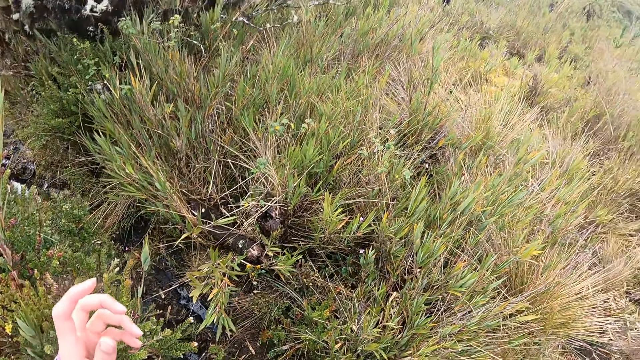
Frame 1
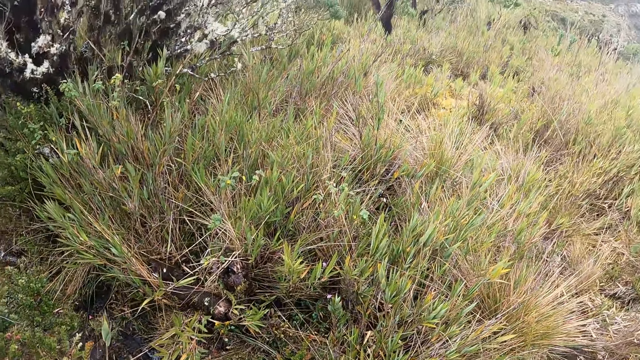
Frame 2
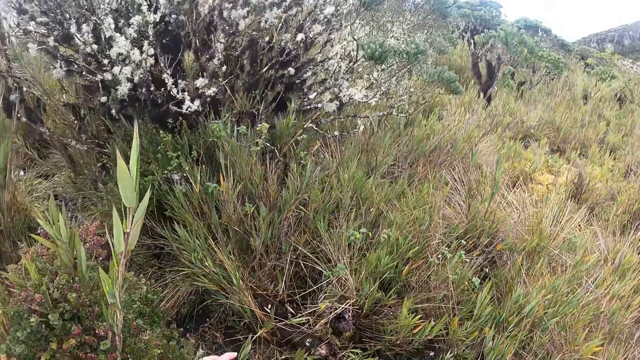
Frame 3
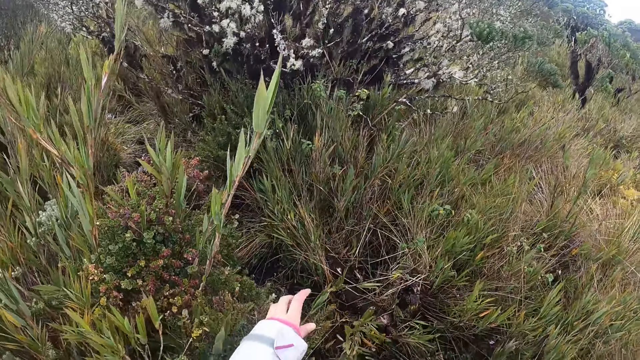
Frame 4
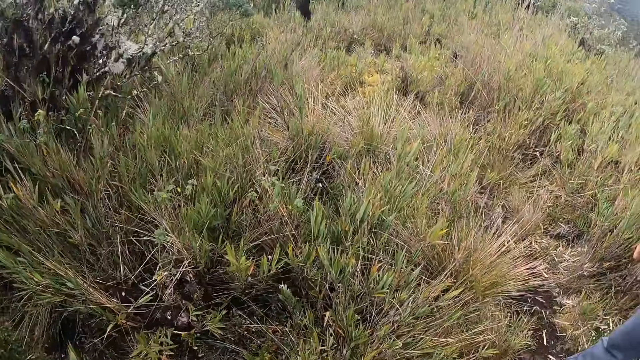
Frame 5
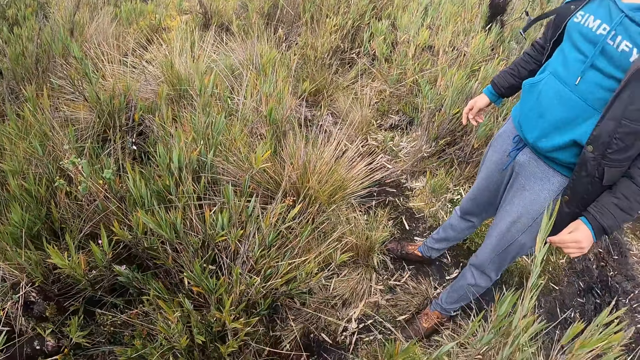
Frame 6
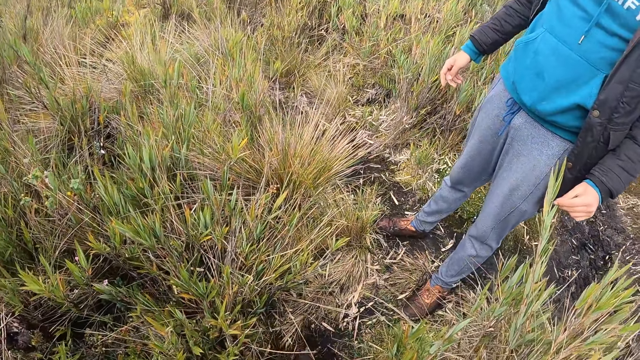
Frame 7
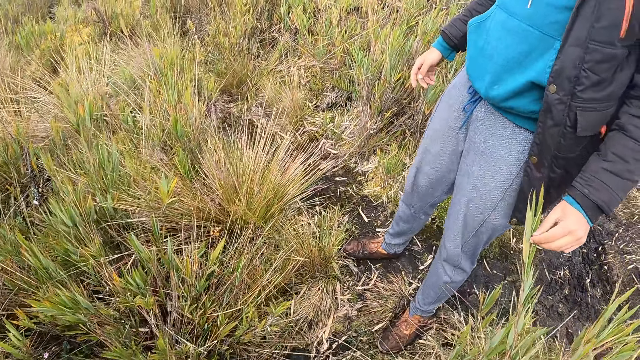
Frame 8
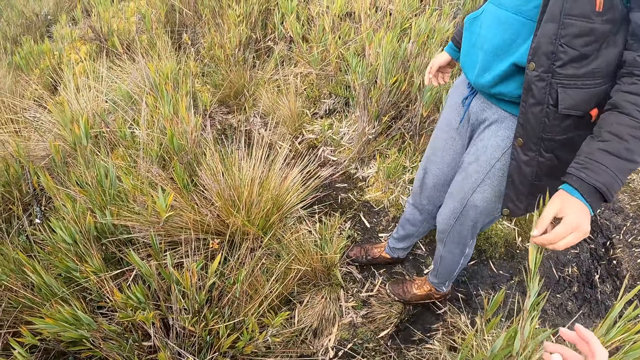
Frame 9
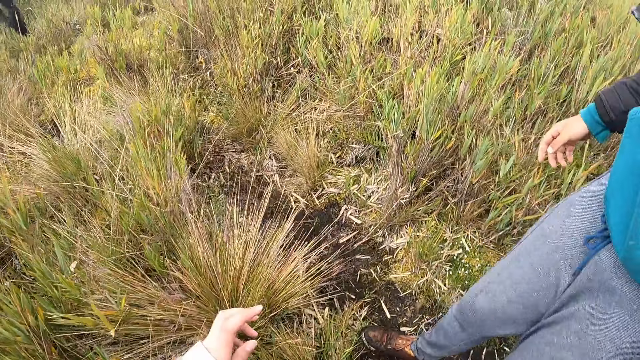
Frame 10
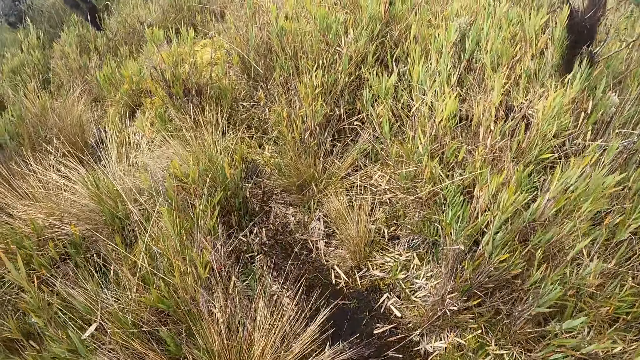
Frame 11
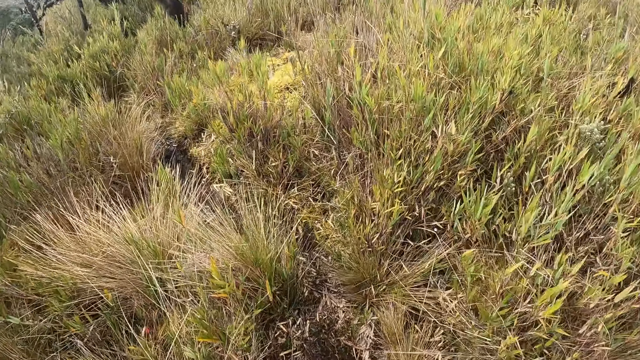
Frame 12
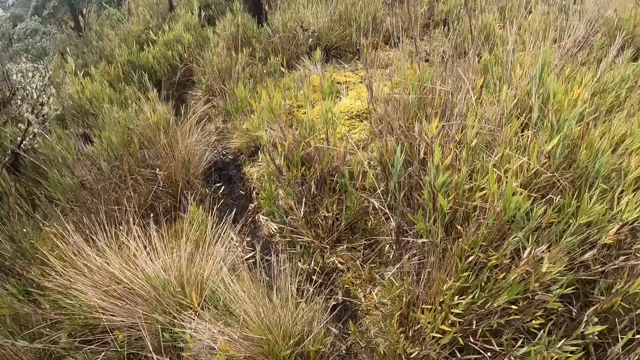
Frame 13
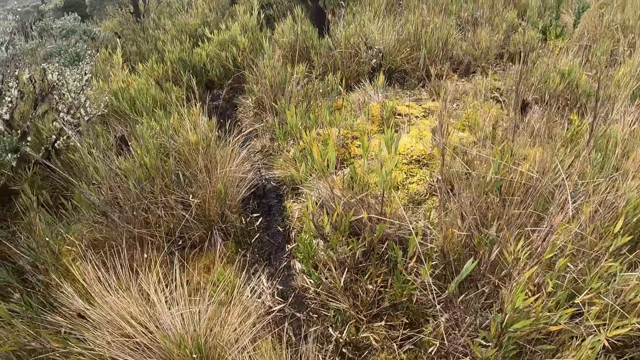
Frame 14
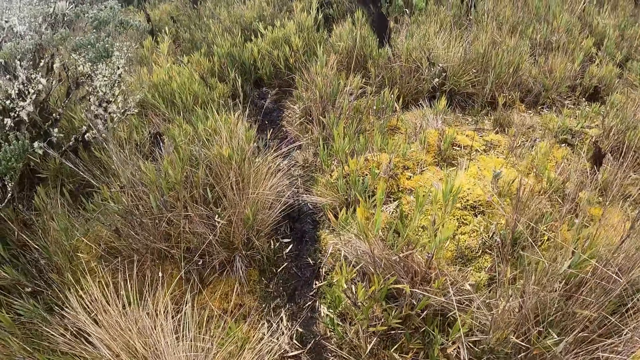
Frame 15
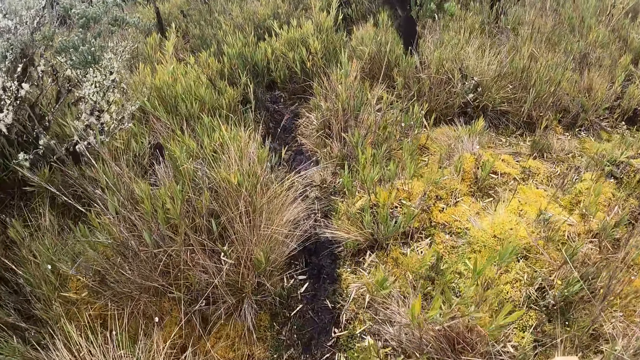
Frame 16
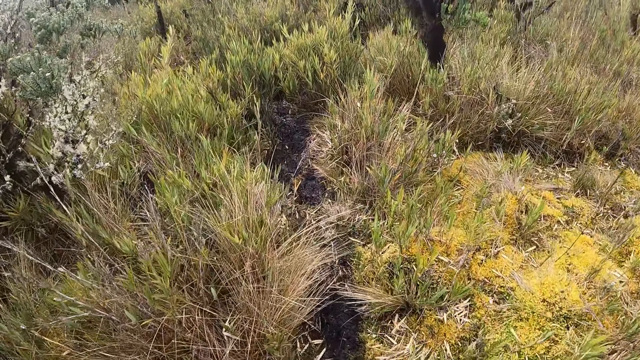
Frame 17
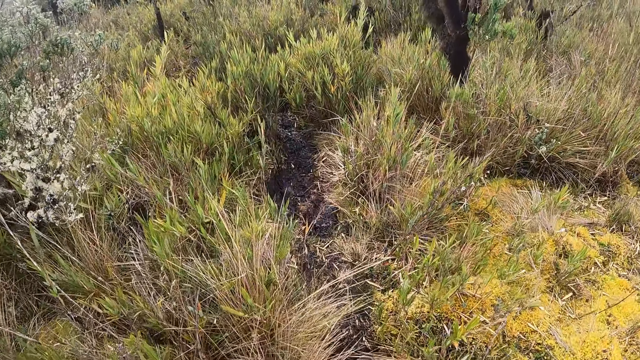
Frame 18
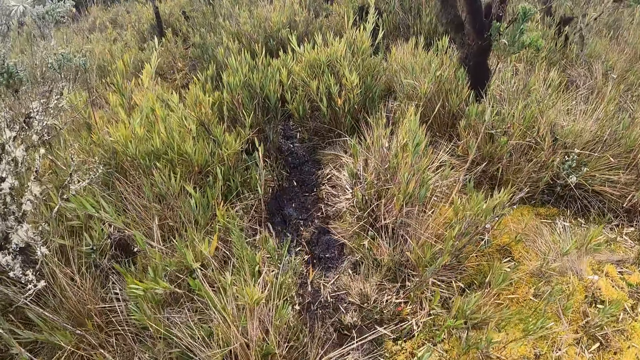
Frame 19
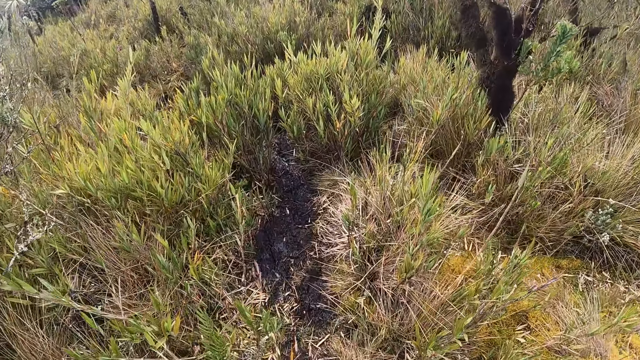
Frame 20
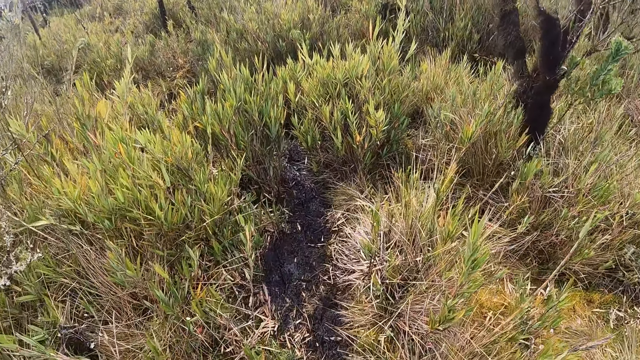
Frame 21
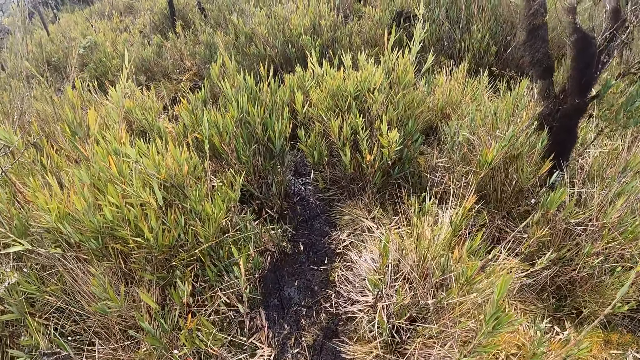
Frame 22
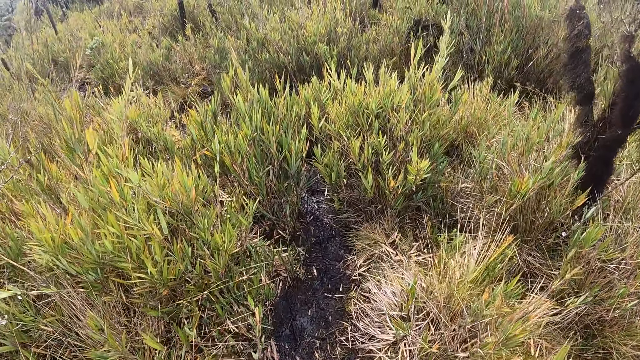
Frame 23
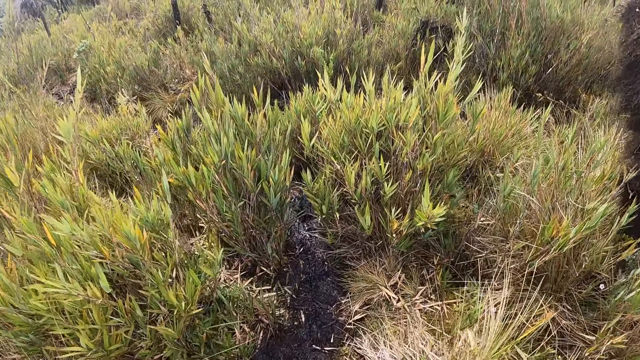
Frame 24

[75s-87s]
The camera wearer touches some grasses with her left hand.

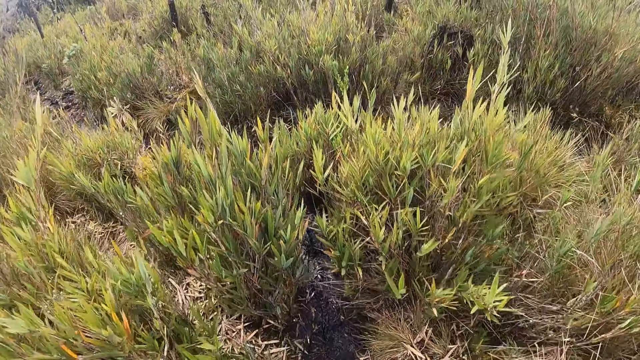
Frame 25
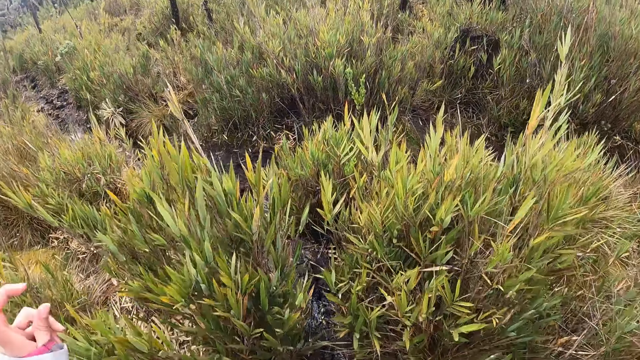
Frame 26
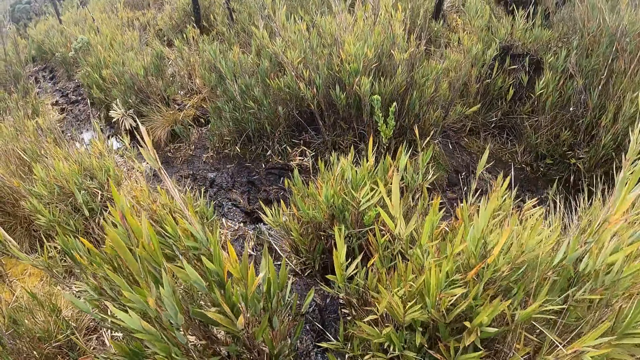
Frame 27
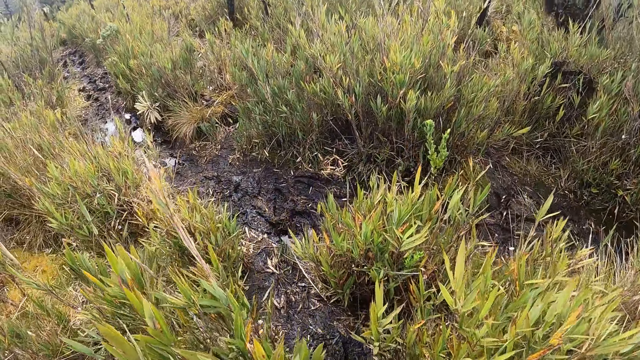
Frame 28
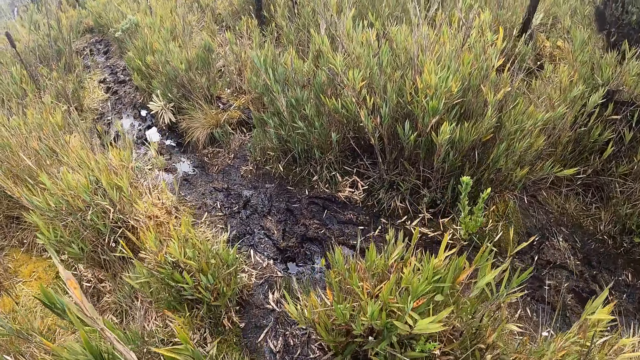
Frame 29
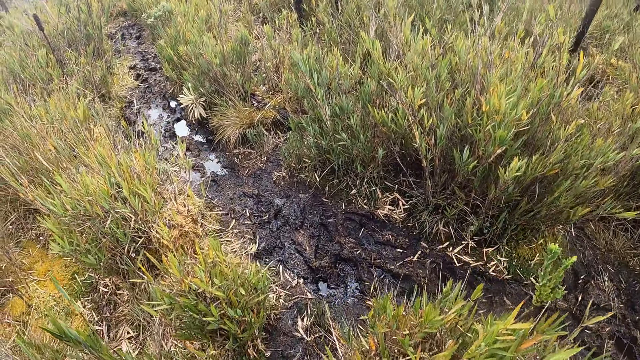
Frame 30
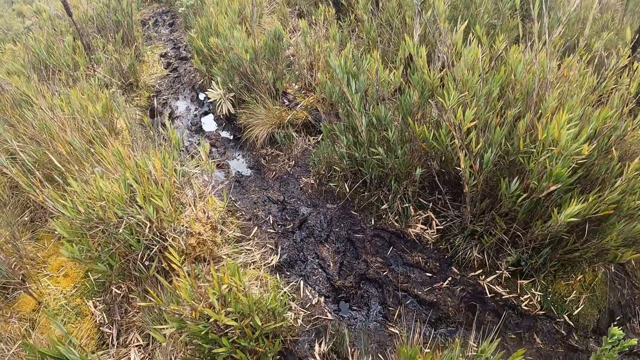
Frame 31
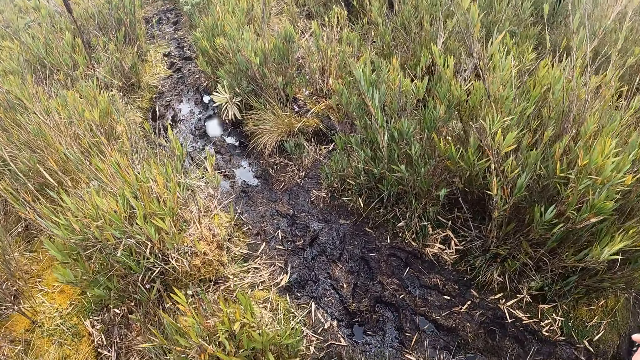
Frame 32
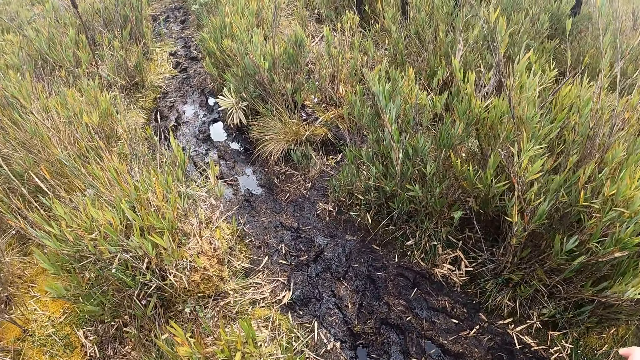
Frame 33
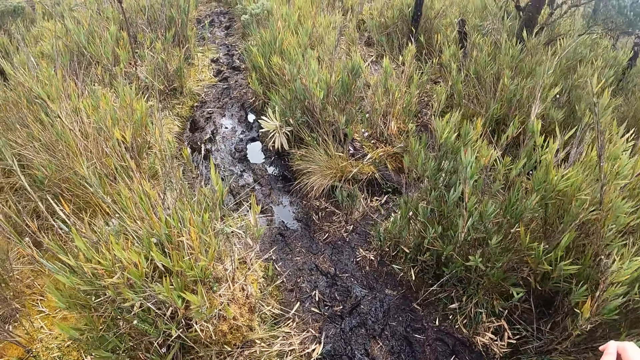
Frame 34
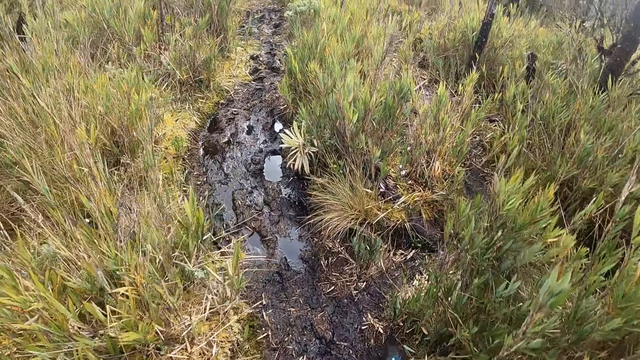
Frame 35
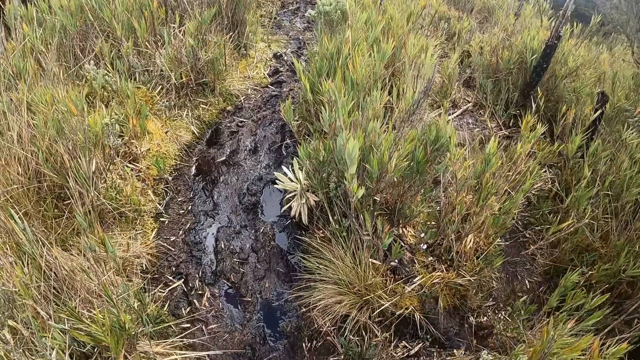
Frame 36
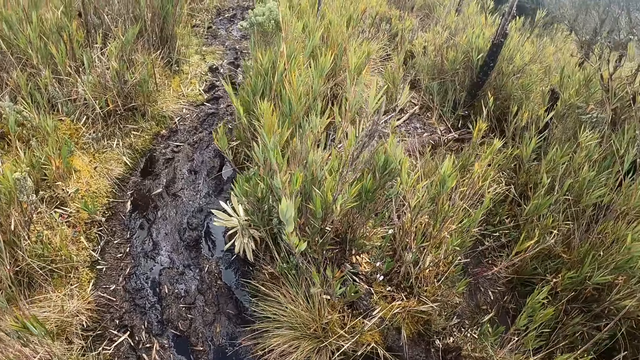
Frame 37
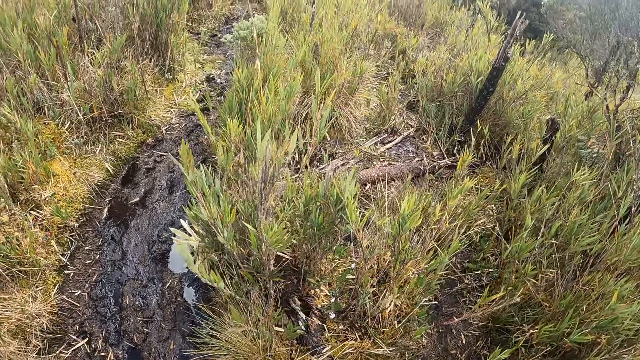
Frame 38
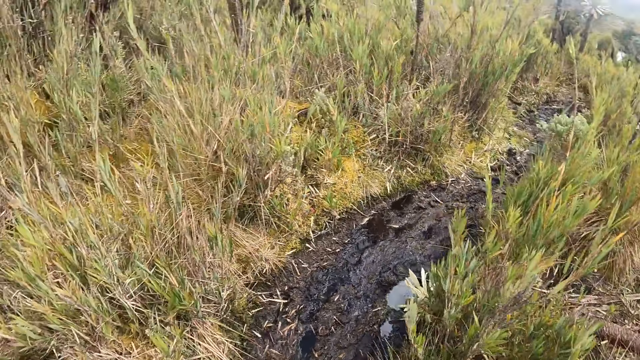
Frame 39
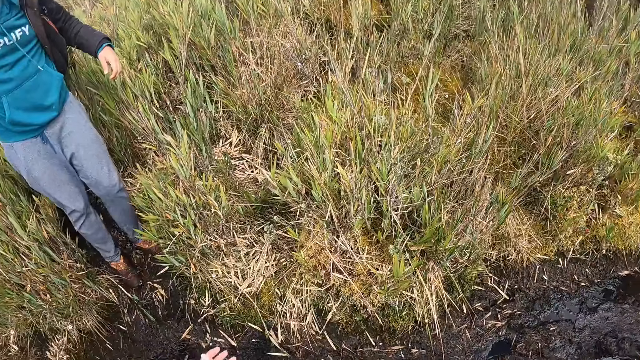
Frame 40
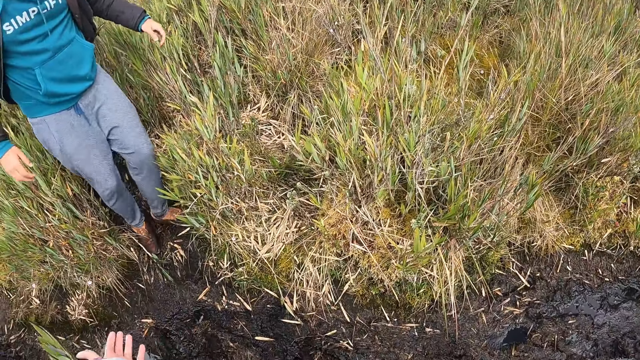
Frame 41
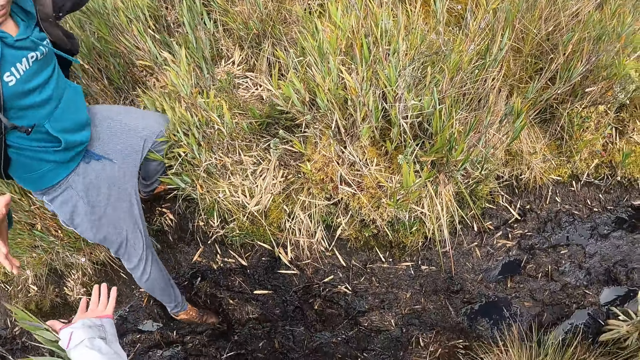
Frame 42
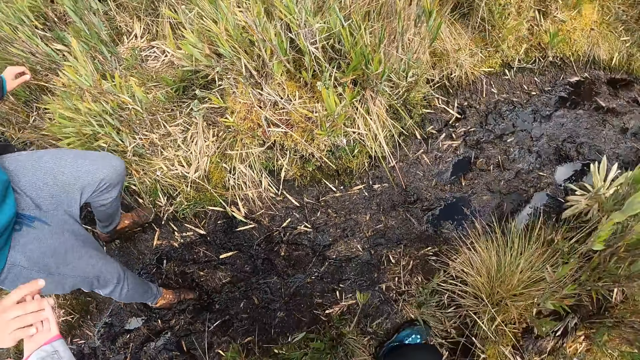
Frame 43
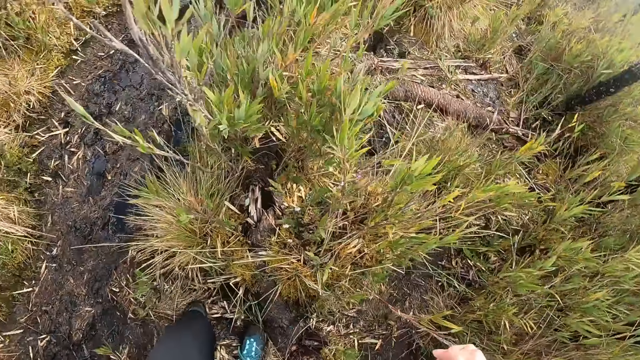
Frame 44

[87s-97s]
The camera wearer holds a man's right hand with her left hand. She walks on the pathway in the mountain.
